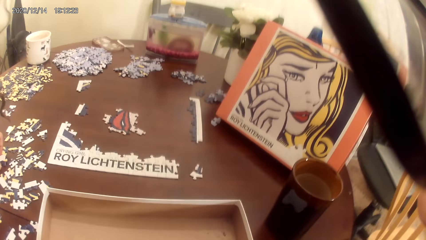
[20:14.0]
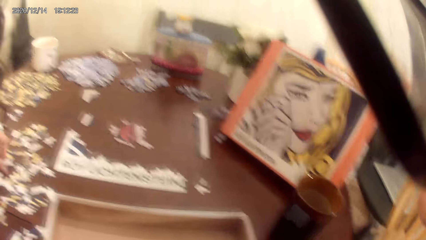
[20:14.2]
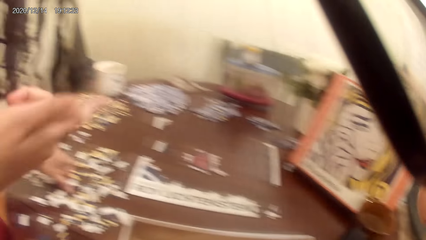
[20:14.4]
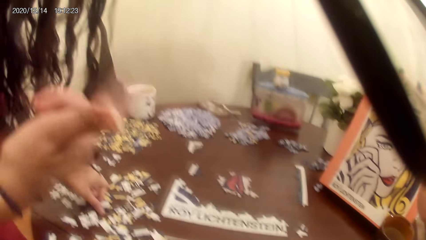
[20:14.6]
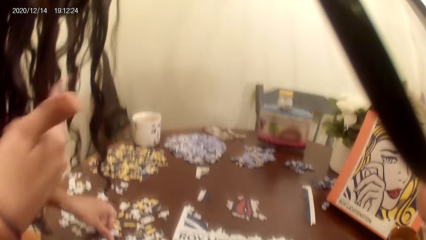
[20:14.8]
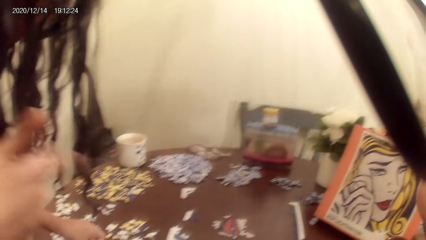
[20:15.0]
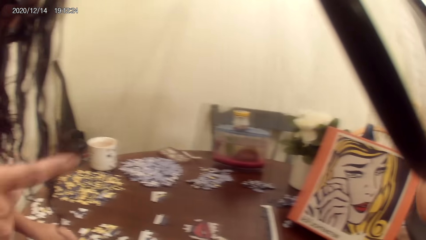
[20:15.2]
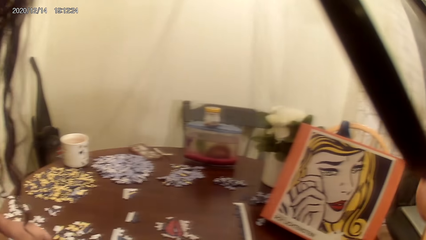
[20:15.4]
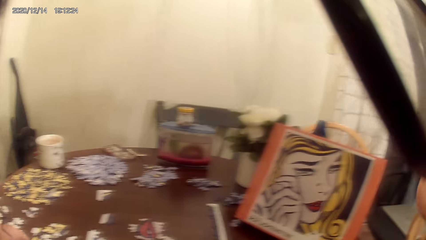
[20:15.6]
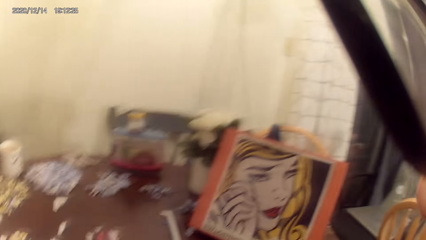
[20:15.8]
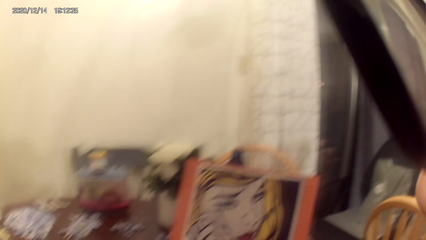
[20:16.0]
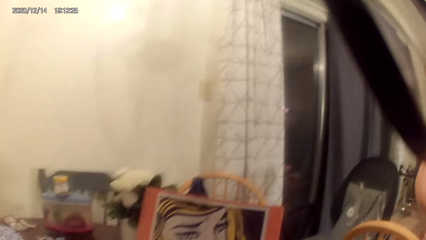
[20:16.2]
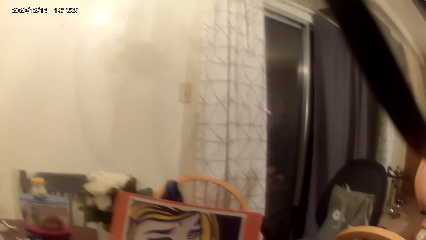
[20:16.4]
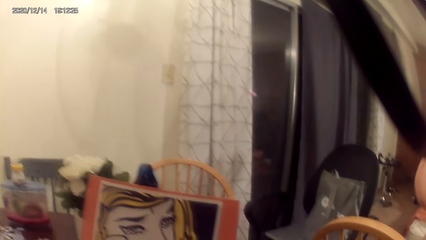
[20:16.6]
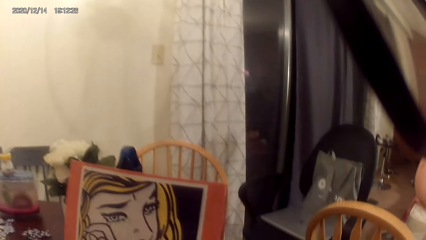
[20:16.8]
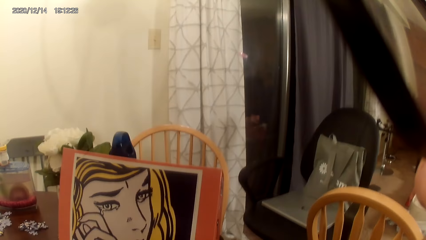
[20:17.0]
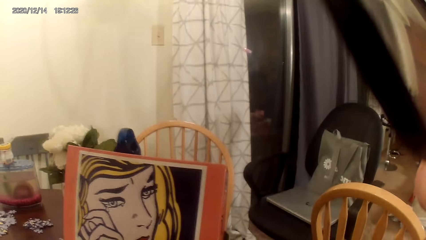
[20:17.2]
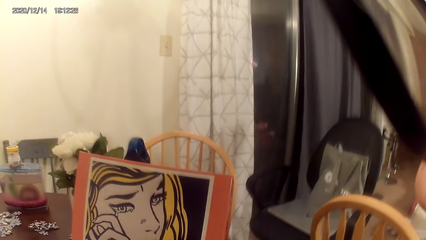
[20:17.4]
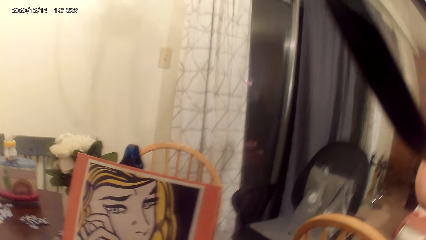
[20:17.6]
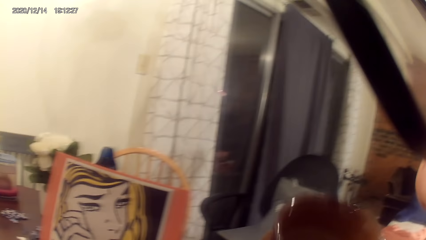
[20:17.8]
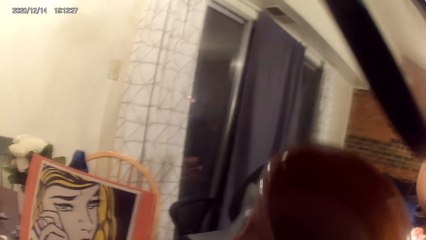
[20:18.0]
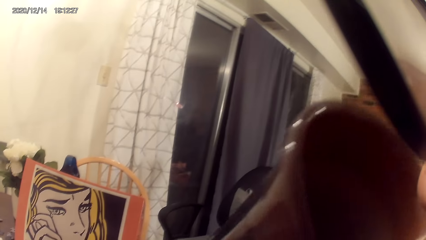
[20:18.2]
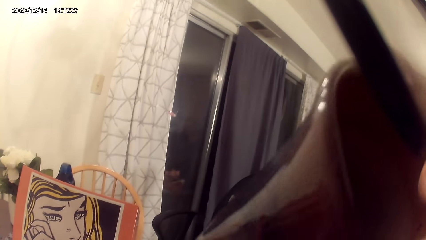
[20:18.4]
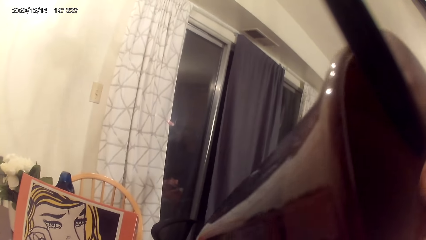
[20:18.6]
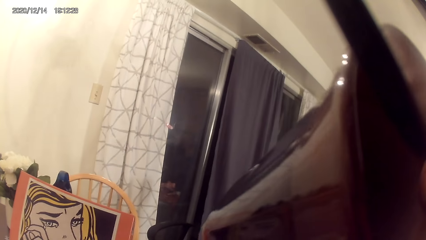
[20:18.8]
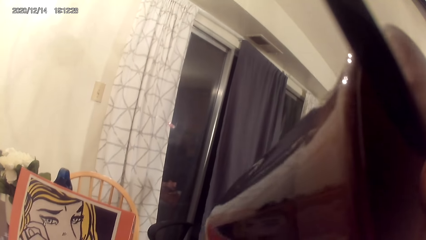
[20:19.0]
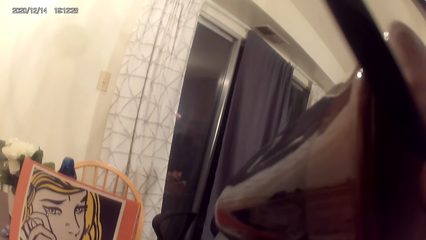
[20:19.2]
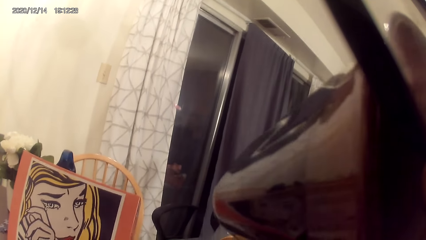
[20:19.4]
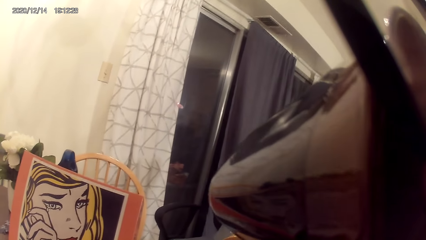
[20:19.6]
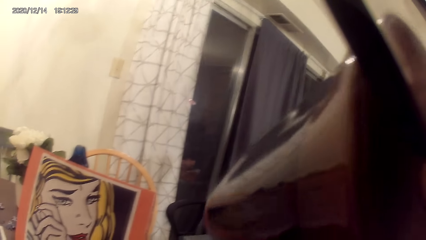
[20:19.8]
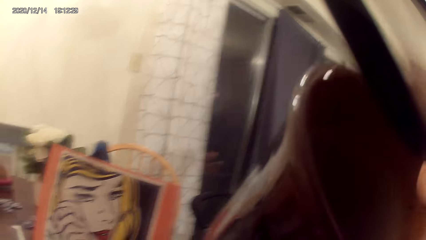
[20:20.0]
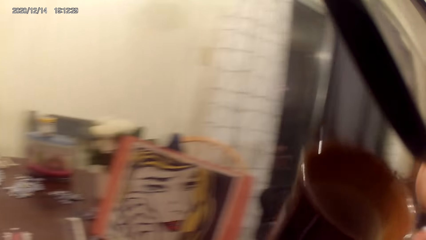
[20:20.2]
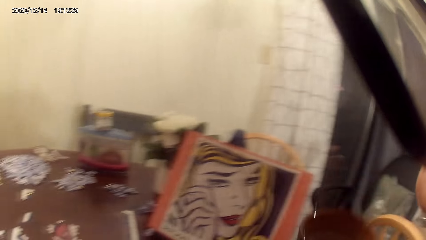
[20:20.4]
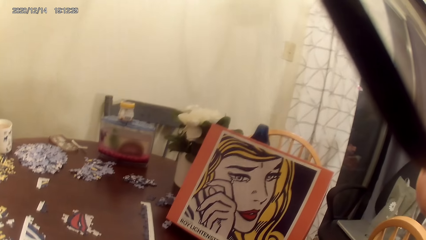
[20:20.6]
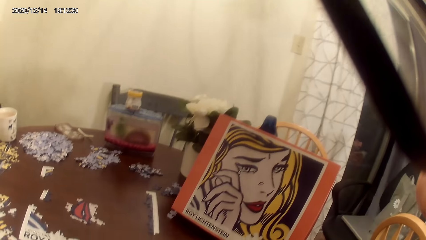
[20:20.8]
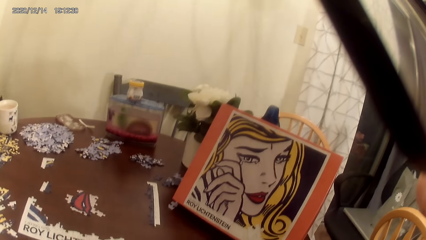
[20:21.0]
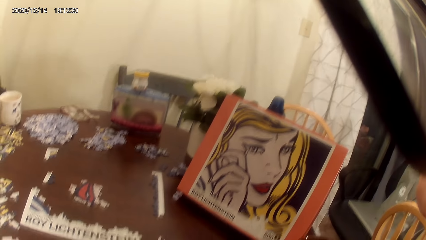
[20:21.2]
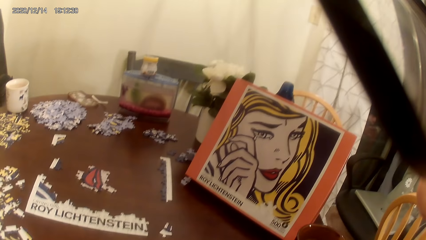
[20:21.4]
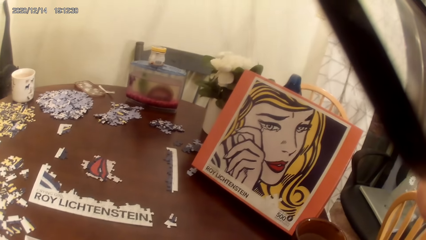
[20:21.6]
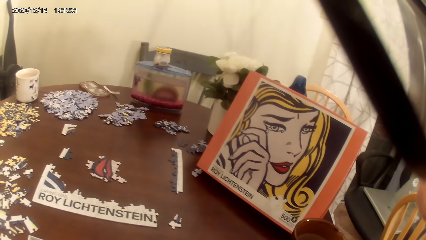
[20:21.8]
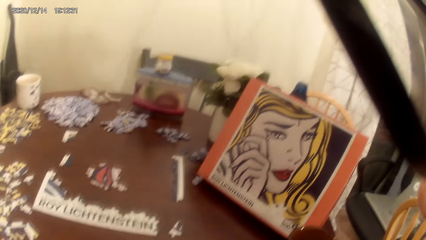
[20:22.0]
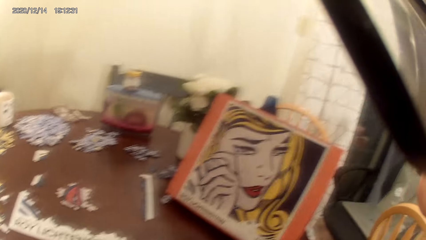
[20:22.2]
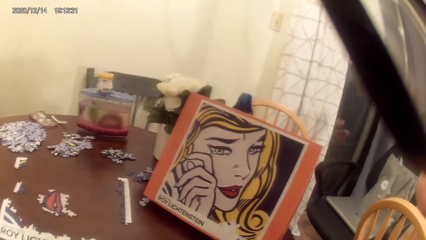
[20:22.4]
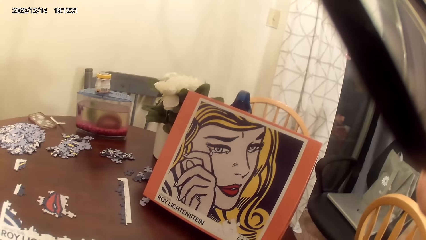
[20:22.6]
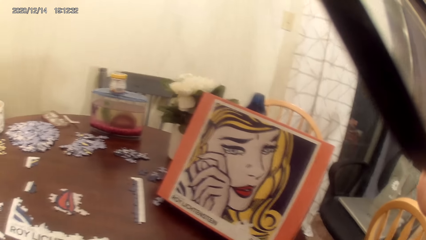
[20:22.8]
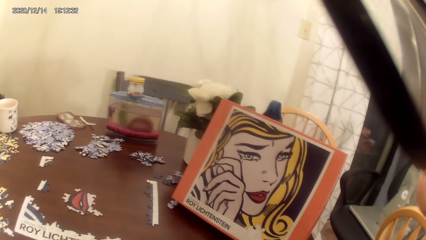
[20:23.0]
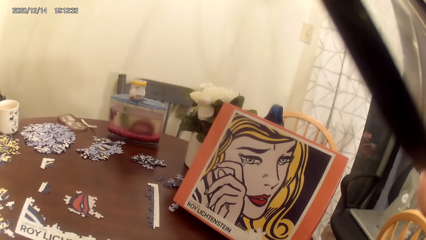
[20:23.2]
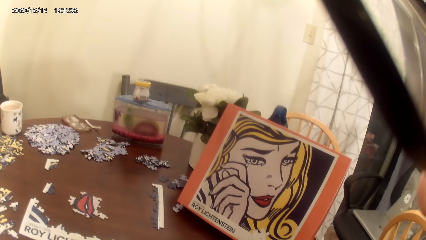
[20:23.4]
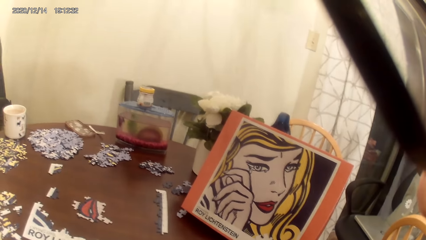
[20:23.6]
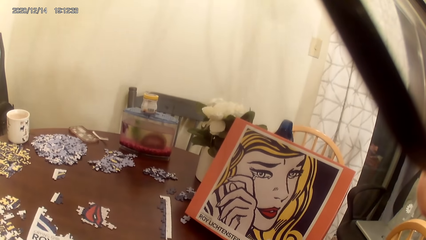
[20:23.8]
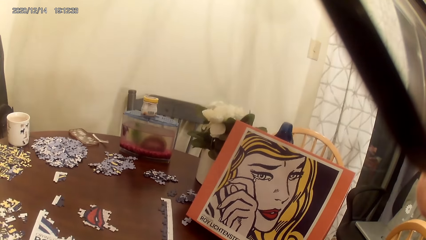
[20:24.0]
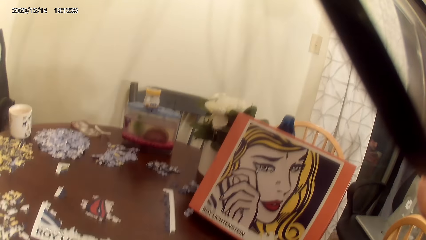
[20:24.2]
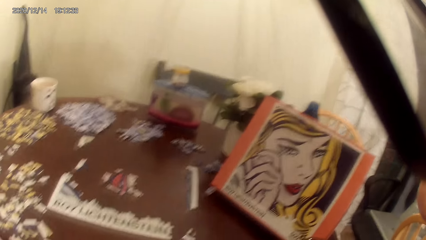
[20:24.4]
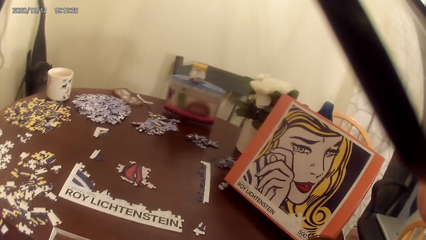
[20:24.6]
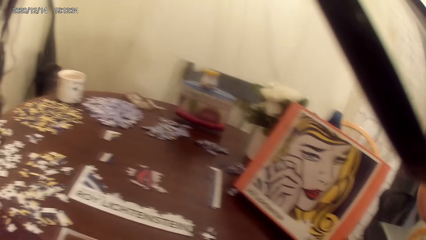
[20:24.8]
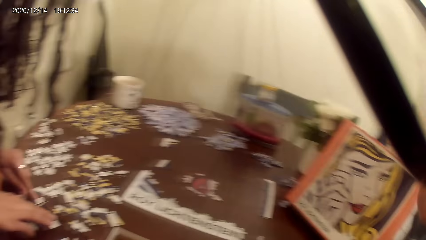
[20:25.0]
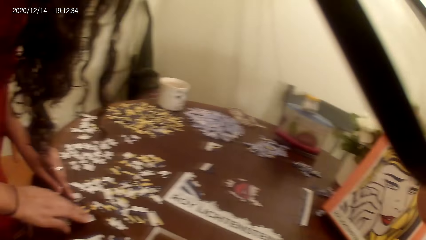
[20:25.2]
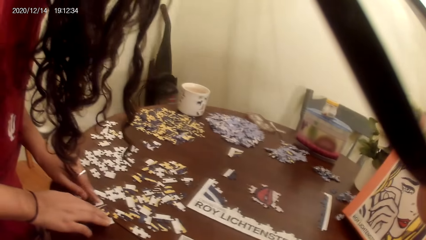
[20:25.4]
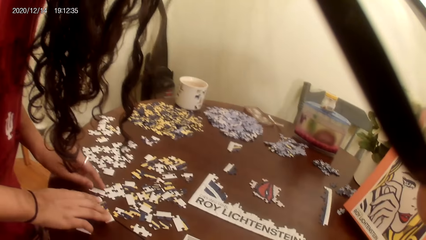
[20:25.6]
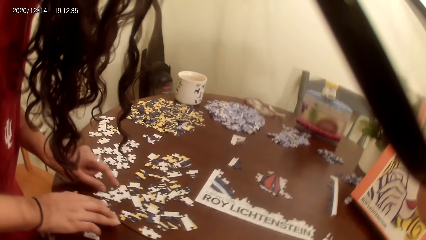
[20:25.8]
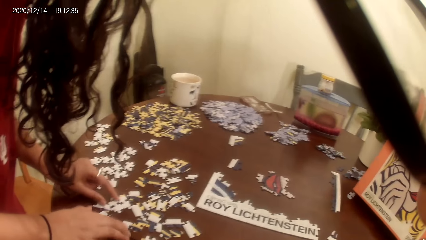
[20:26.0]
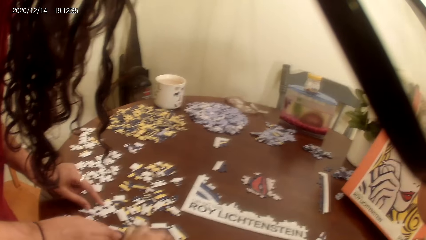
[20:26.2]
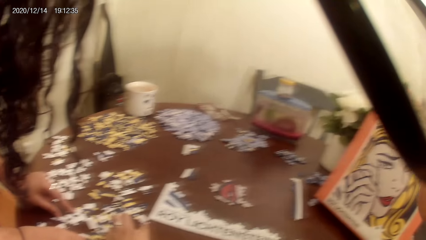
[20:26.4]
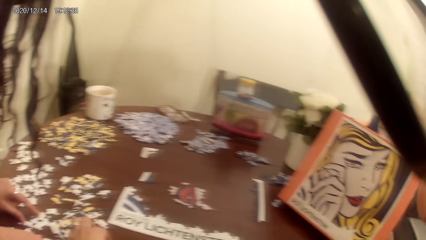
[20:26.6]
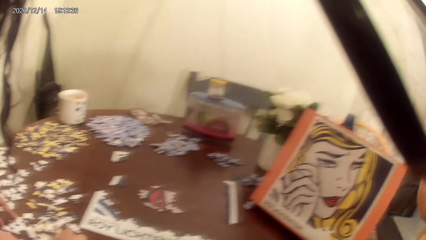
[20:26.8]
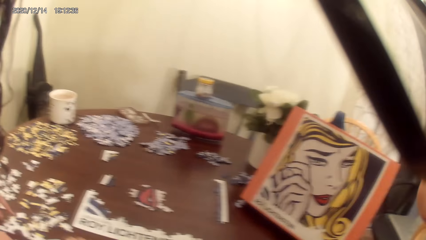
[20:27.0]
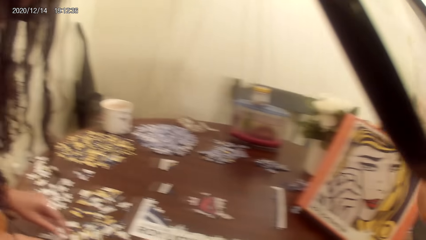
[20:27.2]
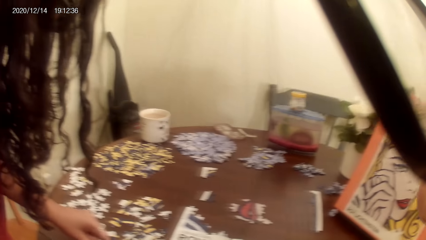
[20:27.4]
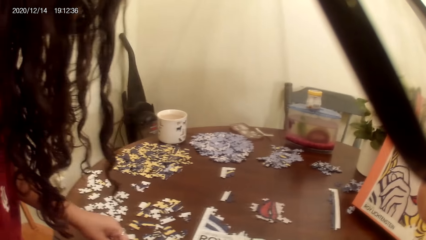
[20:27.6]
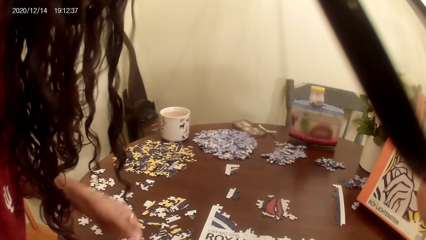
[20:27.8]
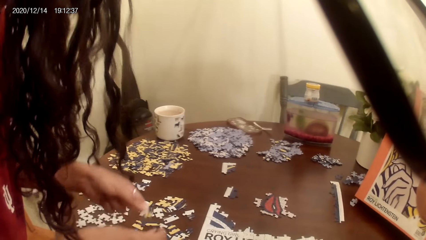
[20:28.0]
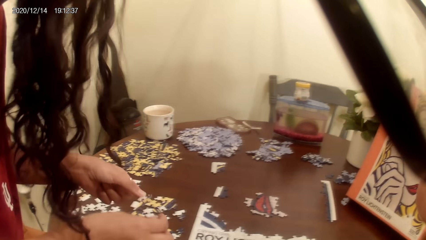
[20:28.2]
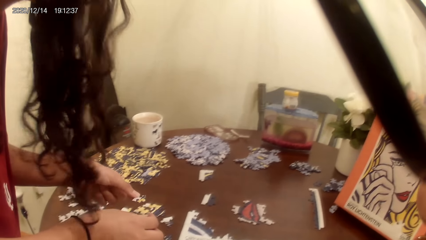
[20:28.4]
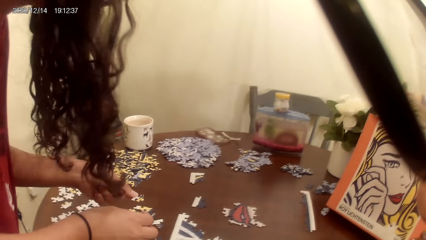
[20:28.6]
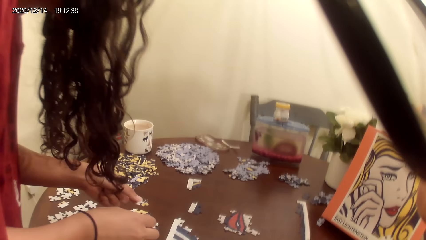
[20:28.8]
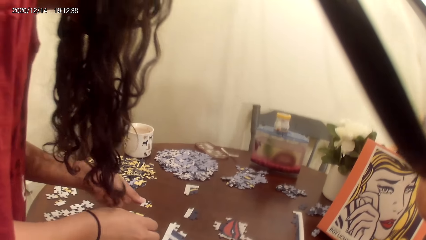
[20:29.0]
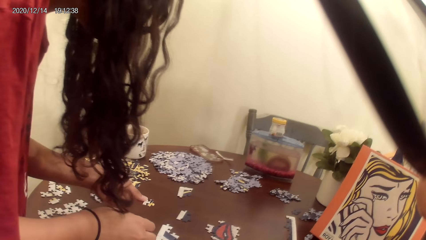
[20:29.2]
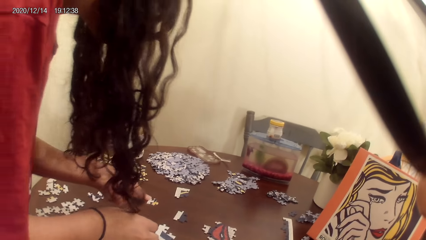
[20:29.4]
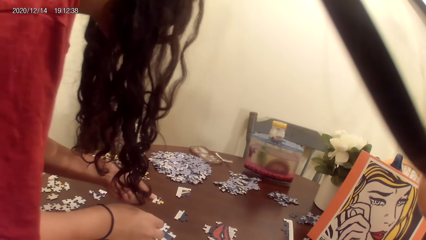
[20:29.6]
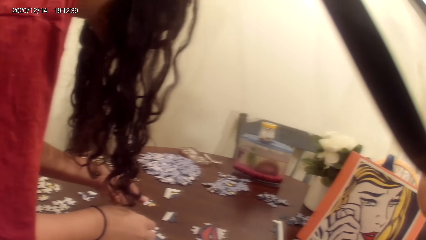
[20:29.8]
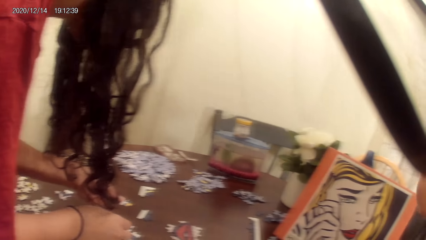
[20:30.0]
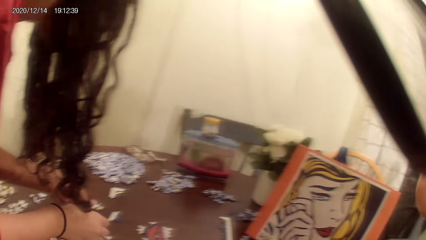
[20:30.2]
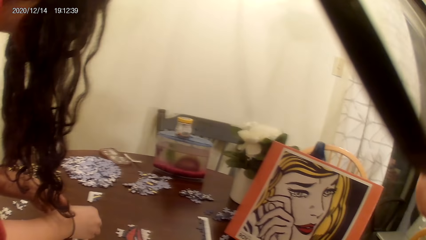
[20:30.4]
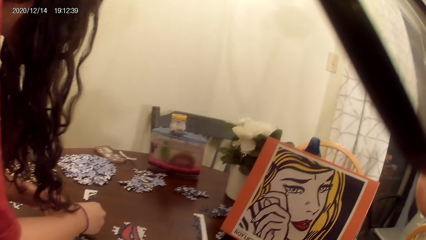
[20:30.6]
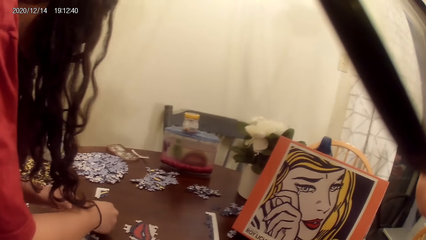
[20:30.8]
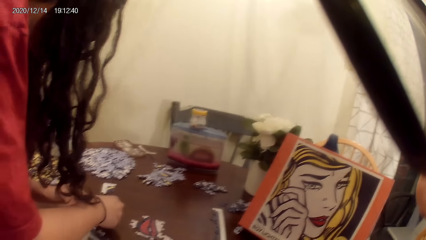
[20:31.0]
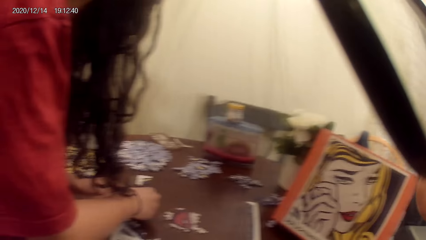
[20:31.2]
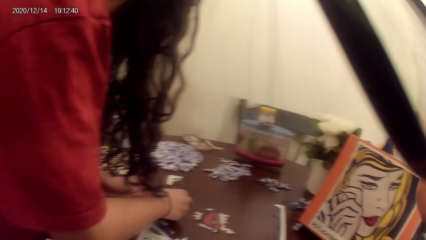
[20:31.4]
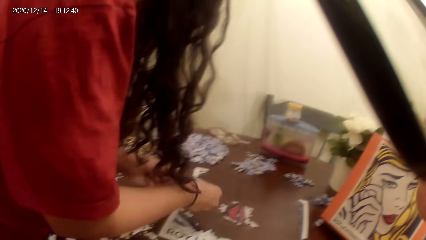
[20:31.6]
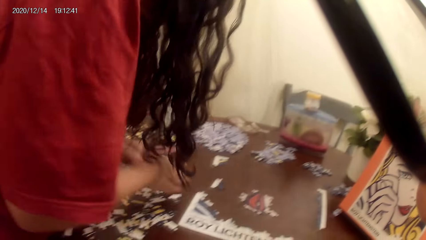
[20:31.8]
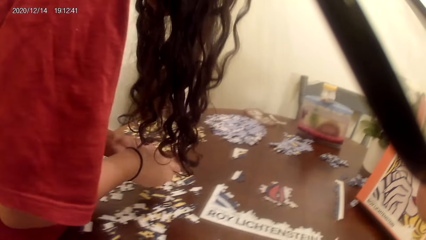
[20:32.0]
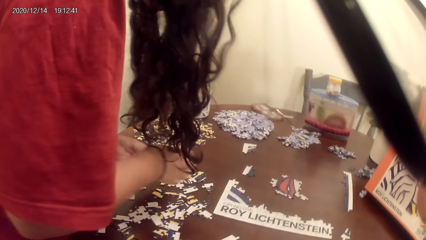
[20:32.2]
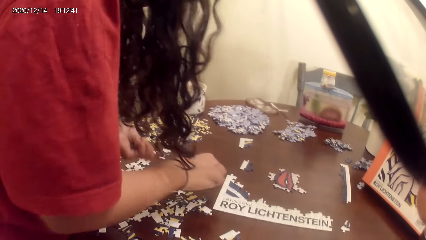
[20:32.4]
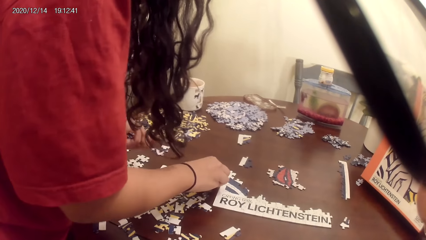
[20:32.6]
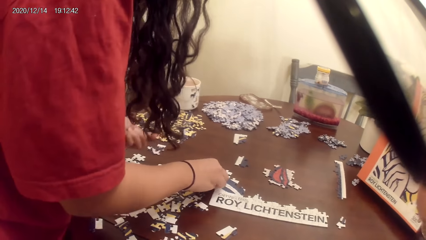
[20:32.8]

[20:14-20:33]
A person waves the hand palm. The camera wearer and the person act on a music from a radio. The camera wearer drinks tea. They take a cup of tea. They put the mug cup on the cardboard. The camera wearer and the person act on a music from a radio. The camera wearer plays a jigsaw puzzle on a table. The person plays the dominoes game.
